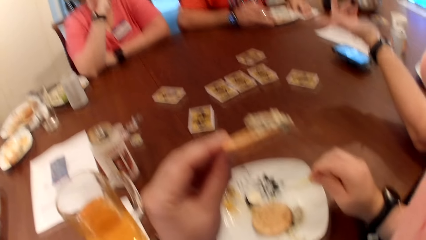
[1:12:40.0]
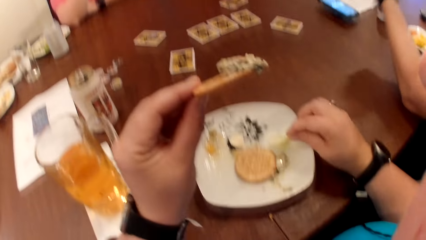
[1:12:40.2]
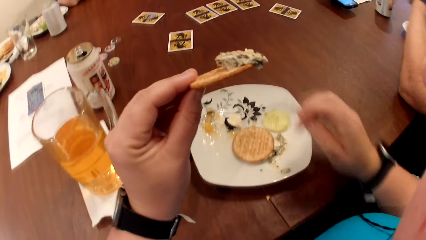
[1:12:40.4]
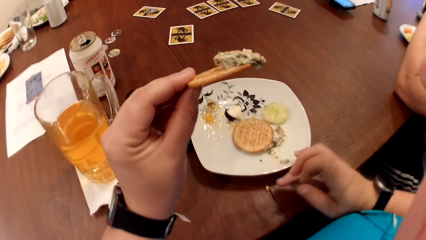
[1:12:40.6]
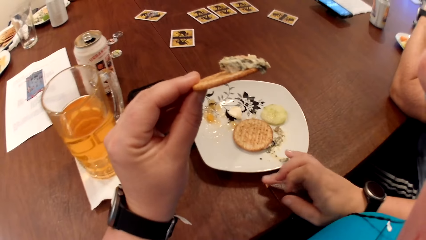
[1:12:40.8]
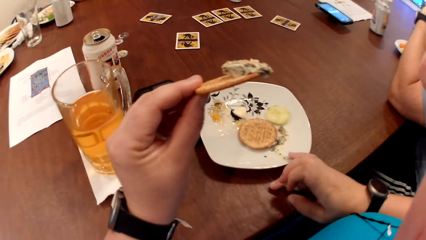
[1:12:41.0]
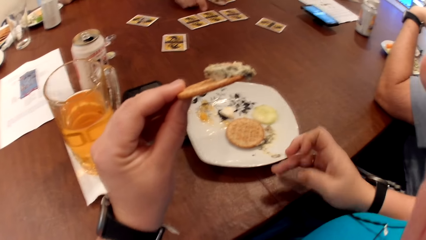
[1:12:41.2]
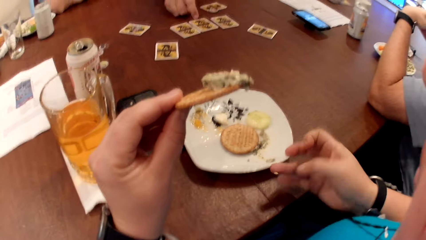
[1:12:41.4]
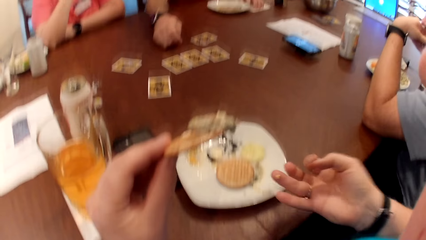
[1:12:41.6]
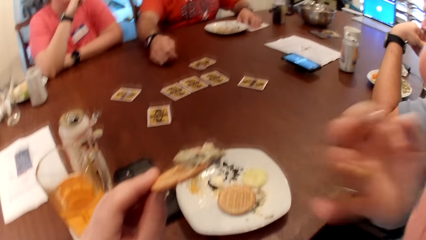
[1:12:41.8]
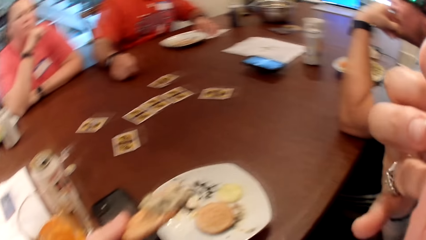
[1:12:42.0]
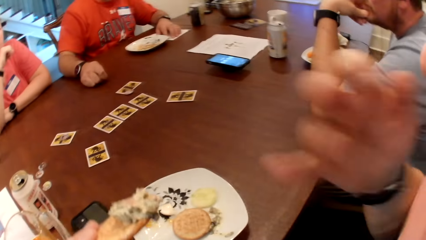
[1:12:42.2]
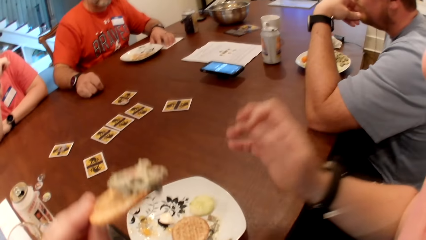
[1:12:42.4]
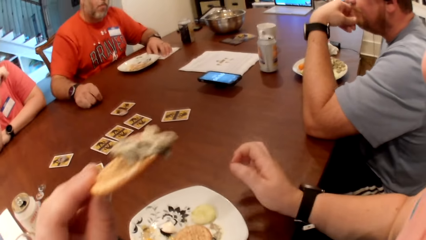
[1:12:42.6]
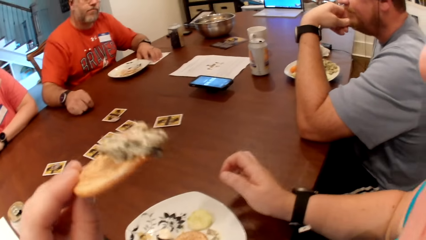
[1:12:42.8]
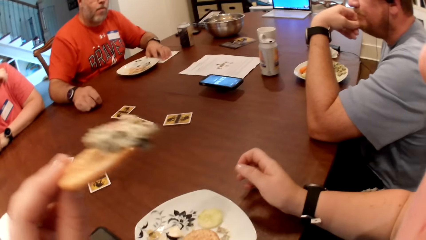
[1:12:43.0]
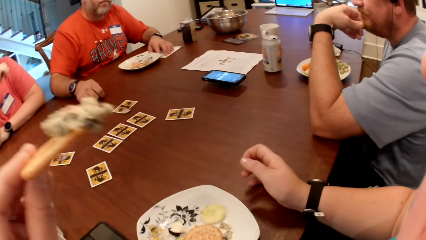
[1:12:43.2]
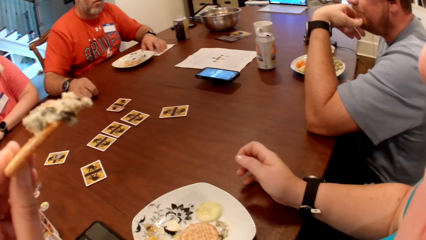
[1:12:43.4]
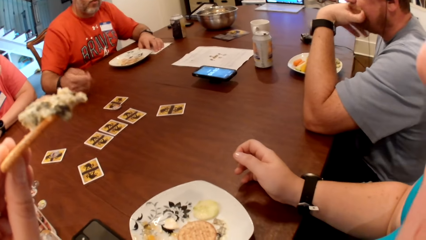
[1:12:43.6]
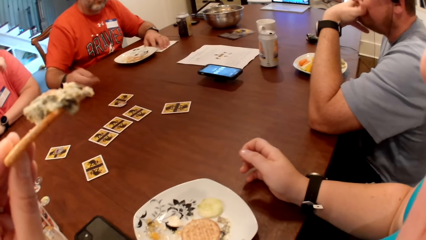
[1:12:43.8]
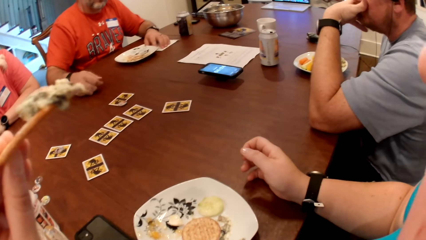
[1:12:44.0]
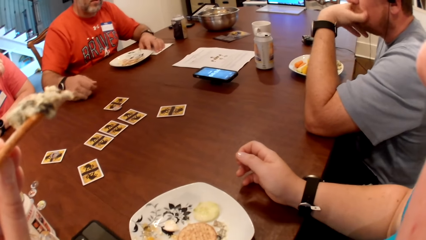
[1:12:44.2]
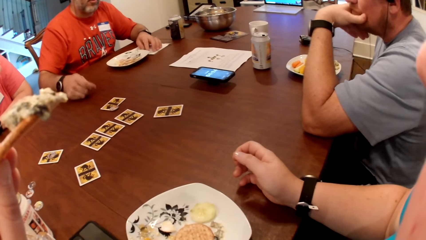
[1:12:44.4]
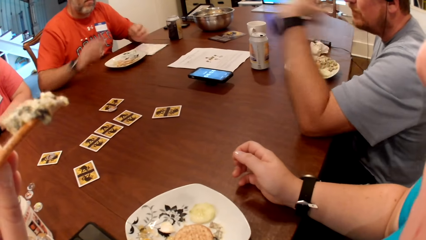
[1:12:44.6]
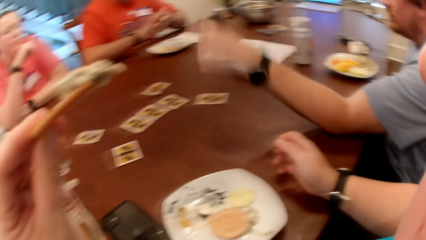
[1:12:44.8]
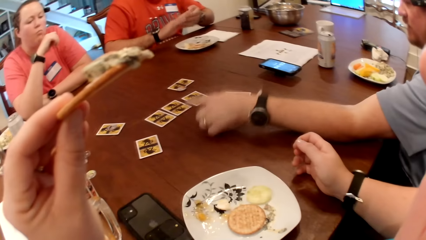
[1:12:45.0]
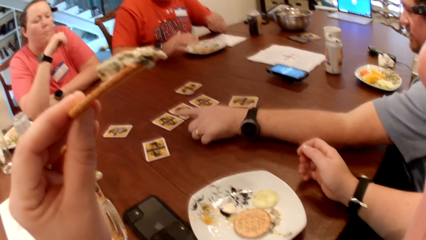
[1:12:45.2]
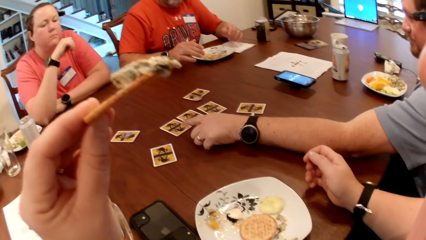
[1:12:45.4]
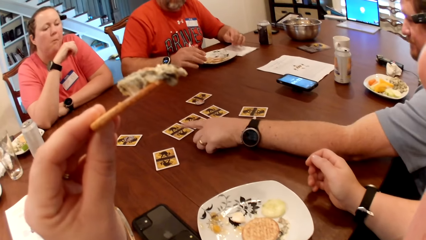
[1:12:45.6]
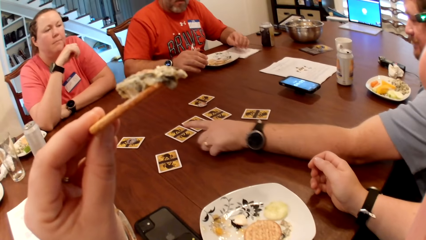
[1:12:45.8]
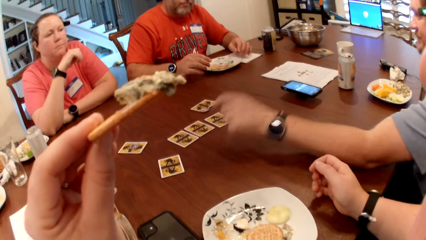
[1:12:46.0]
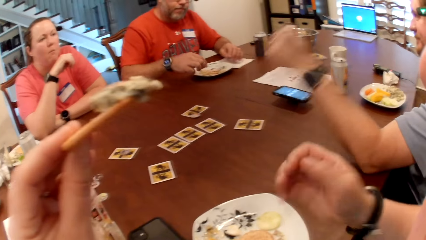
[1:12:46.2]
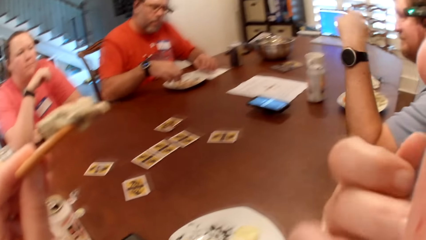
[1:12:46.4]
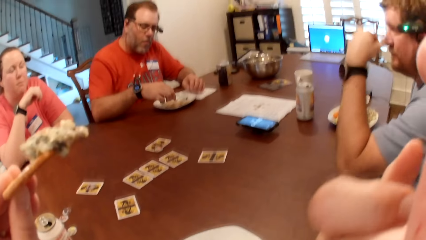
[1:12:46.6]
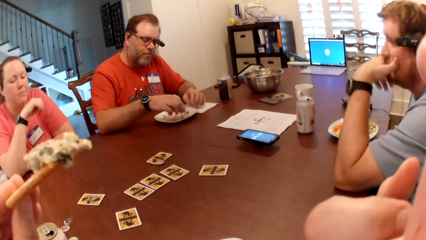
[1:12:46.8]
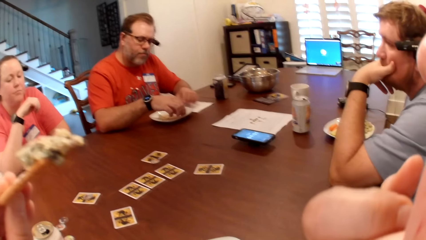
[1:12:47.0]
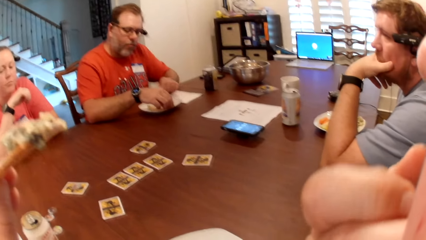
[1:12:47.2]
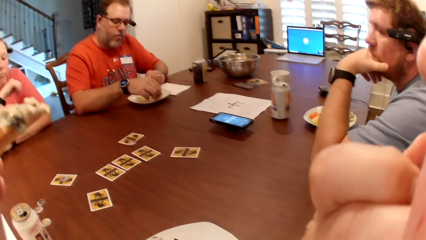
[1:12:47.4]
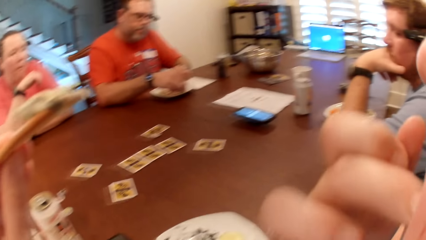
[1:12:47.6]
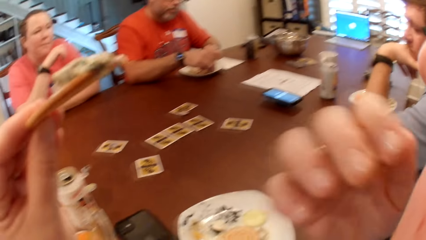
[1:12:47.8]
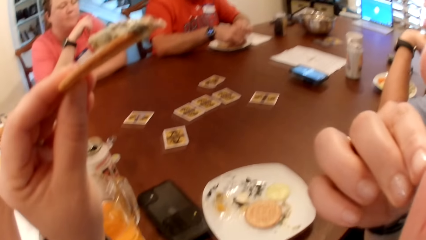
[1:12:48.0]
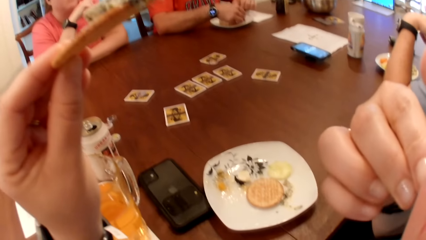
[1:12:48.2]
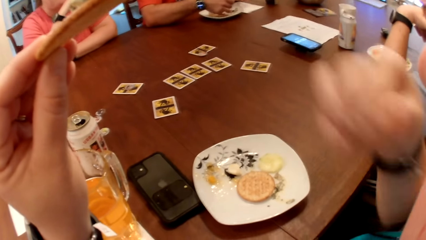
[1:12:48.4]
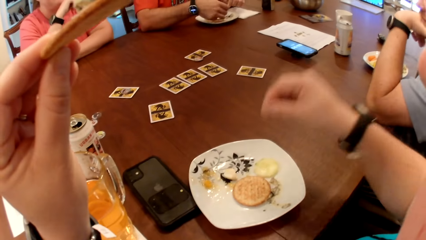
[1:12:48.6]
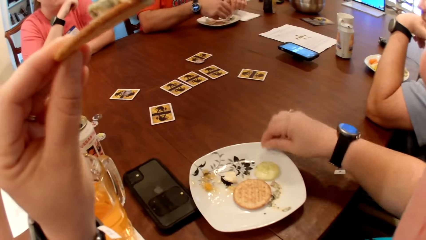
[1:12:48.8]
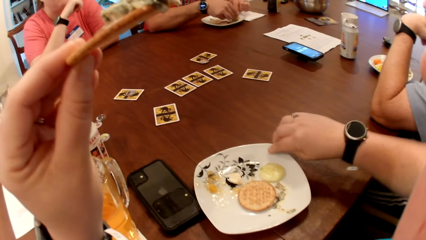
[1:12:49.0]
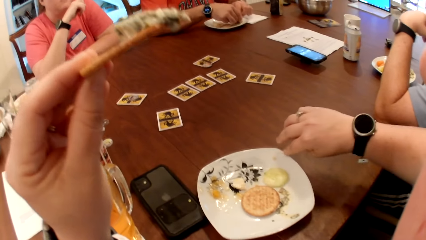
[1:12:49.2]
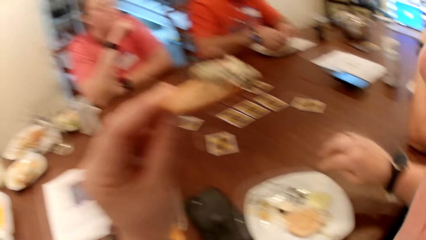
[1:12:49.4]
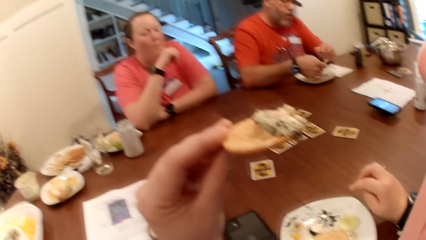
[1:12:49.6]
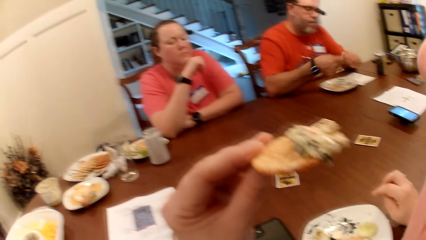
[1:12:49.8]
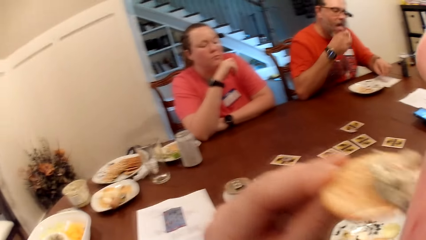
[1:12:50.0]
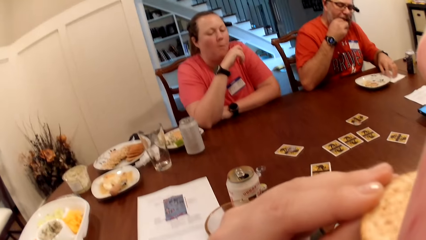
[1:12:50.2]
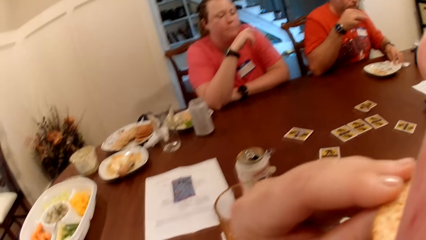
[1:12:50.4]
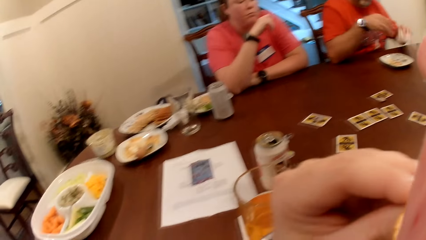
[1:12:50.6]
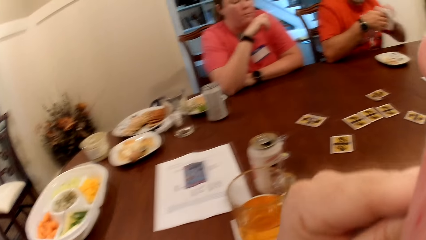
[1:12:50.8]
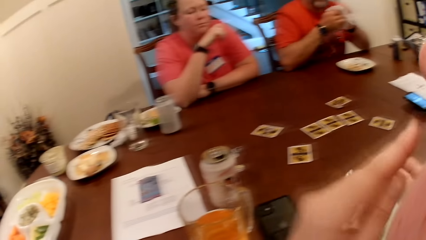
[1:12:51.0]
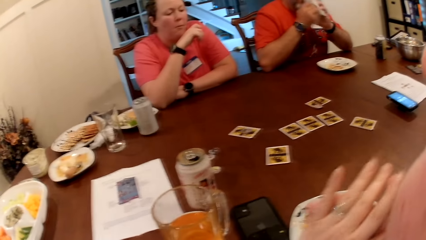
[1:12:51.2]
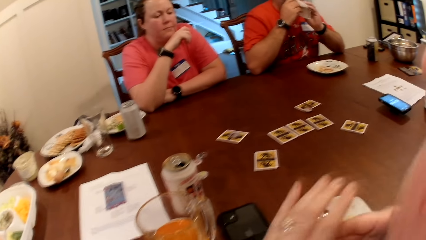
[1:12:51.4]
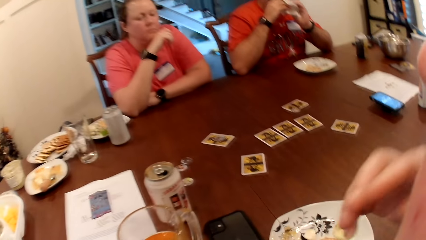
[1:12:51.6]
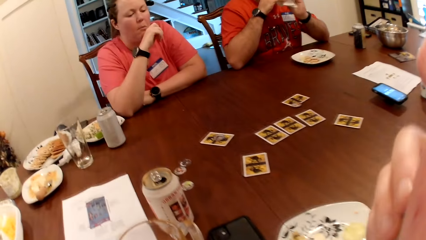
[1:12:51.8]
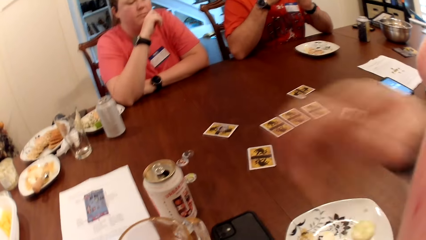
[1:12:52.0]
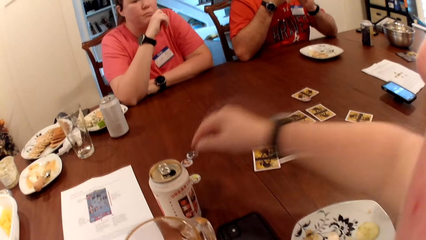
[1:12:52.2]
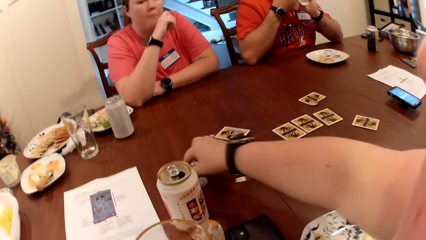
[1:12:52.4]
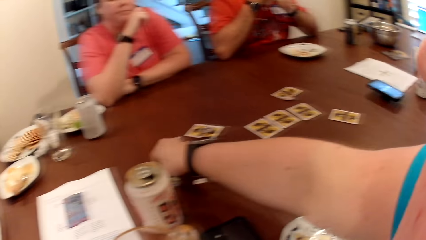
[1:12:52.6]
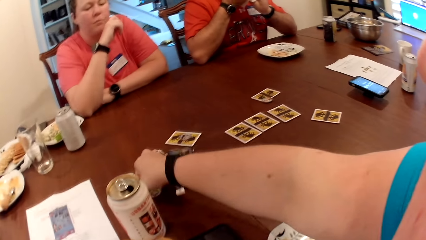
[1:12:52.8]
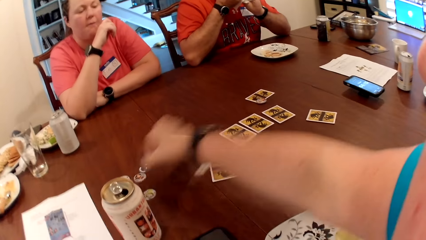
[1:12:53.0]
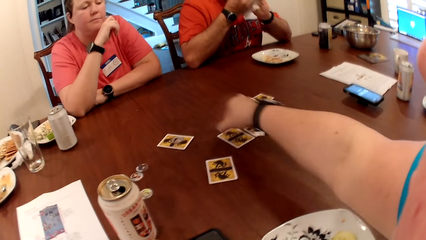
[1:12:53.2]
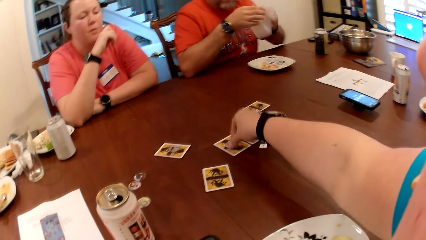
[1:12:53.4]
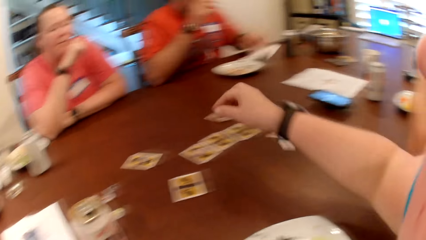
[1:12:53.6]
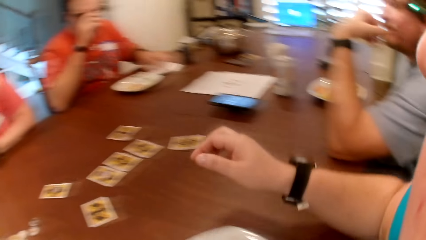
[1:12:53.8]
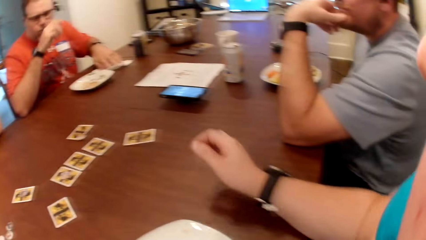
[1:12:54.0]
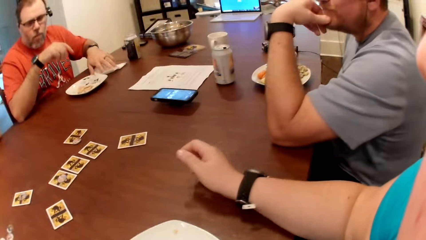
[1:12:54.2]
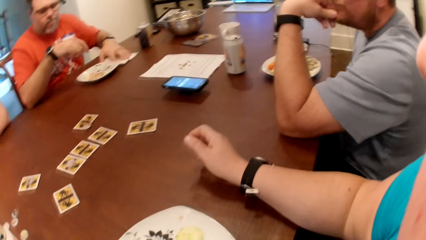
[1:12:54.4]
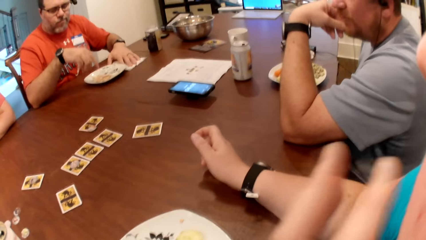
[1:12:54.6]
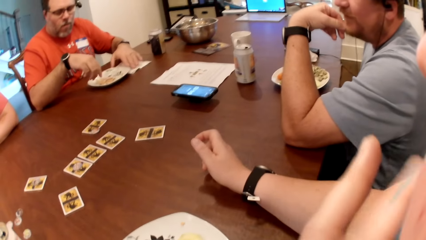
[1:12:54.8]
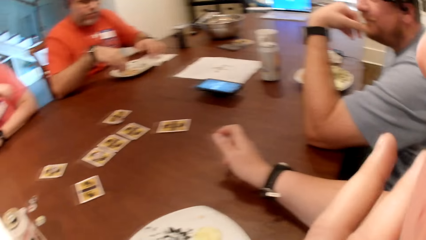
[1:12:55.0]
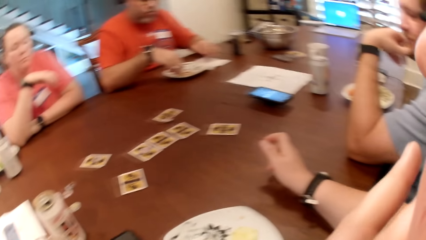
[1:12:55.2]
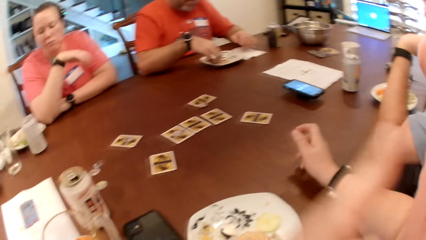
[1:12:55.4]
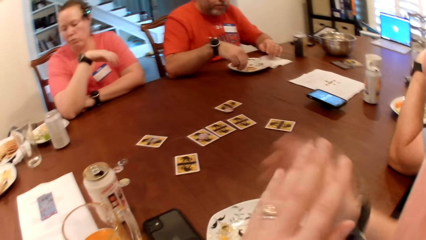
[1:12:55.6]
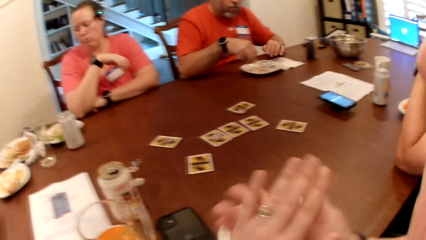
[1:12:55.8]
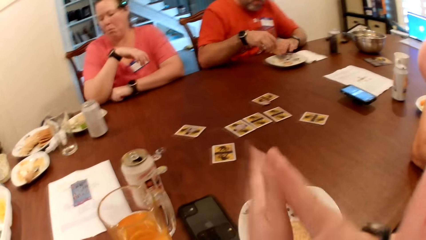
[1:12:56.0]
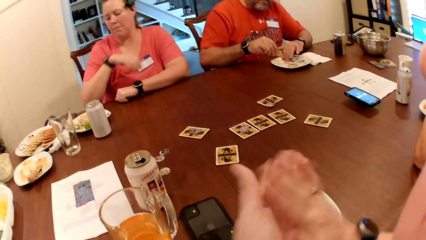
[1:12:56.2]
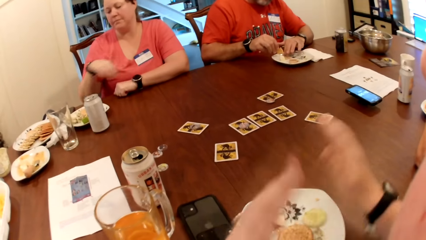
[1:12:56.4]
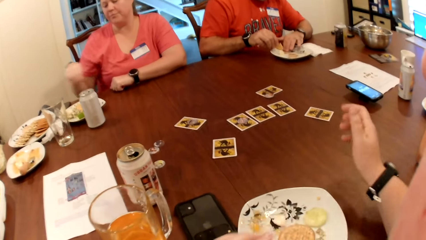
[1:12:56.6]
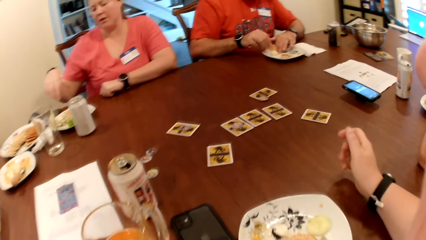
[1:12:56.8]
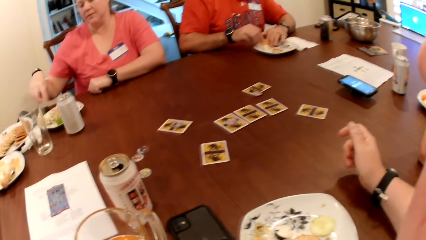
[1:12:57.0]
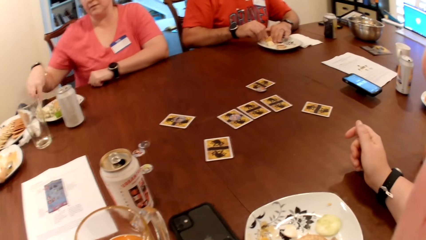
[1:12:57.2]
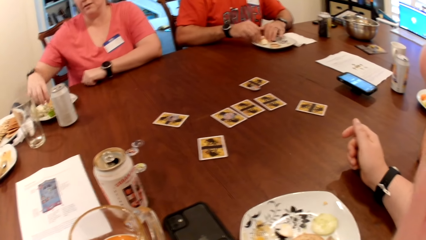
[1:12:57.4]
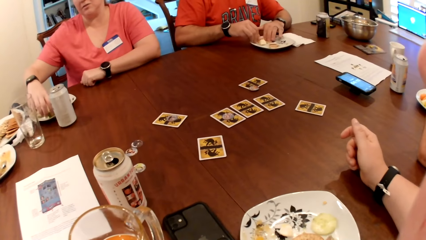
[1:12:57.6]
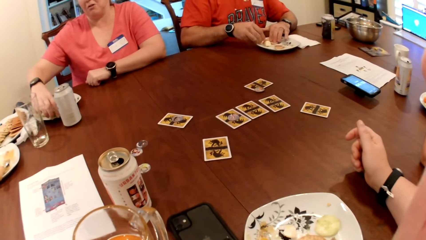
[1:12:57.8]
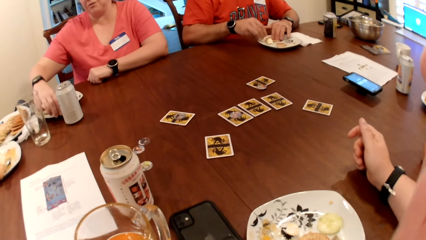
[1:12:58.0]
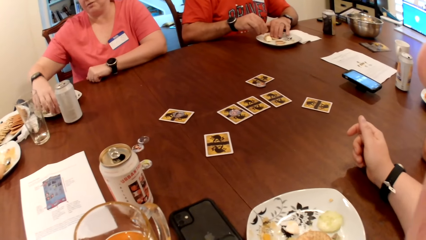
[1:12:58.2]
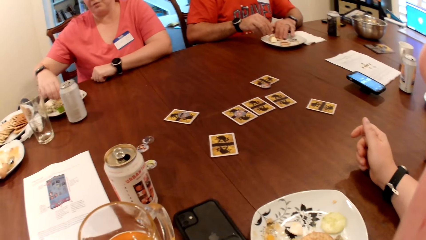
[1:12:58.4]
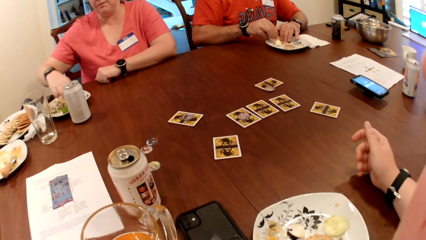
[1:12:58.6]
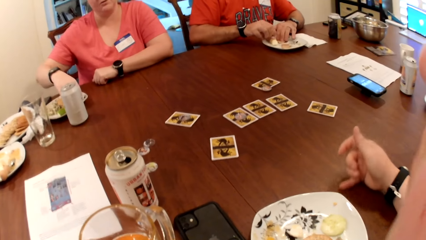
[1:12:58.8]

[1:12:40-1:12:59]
The camera wearer drops the cucumber on the plate with her right hand. She picks a drop of sauce from the table with her right hand. She wipes food from the table. She licks the sauce off her right hand. She stares at the food. A man touches a card on the table with his left hand. Another man picks at the food on the plate on the table with both hands. The camera wearer removes some food from her mouth with her right hand. She drops the food on the plate on the table with her right hand. The other man eats the food with his right hand. The camera wearer eats the biscuit with her left hand. The other man picks a paper towel from the table with his left hand and cleans both hands on the paper towel. The camera wearer picks a poker chip from the table with her right hand. She drops the poker chip on the table with her right hand. The other man drops the paper towel on the table with his left hand. The other man picks his food from the plate on the table with both hands. The camera wearer rubs her hands. A woman picks a carrot from the plate on the table with her right hand. The camera wearer stares at the table.
